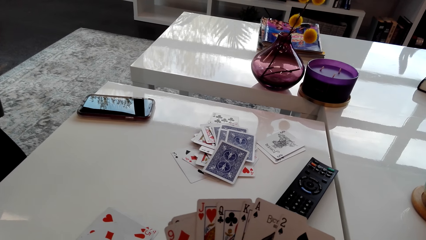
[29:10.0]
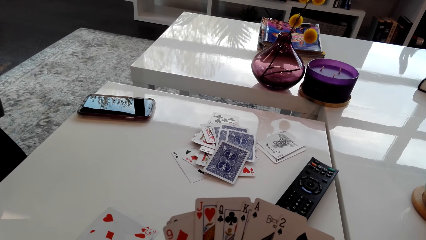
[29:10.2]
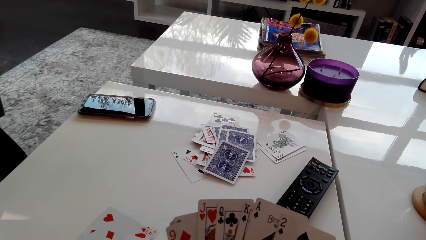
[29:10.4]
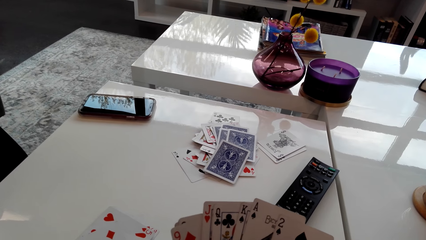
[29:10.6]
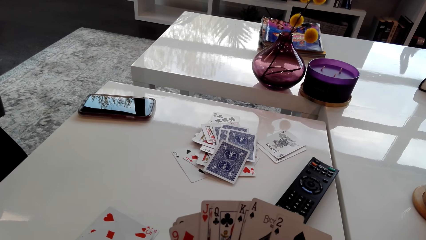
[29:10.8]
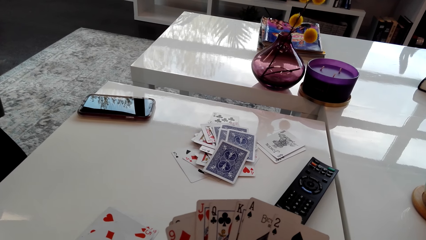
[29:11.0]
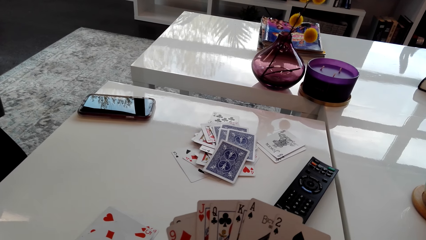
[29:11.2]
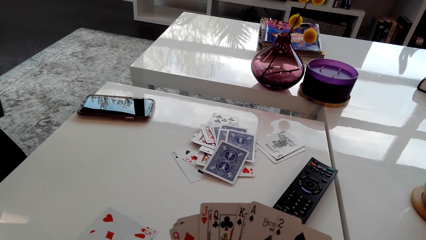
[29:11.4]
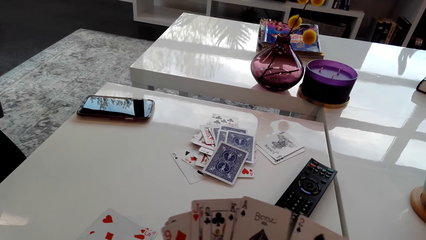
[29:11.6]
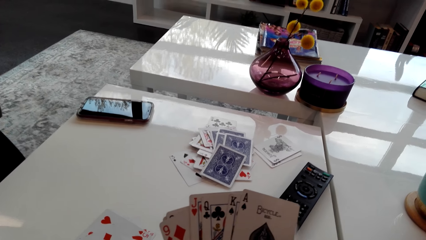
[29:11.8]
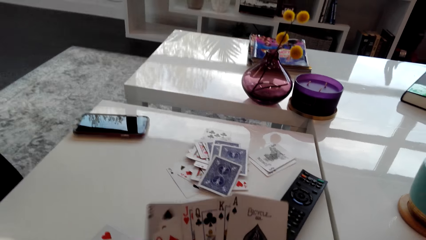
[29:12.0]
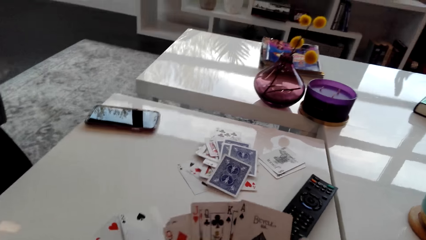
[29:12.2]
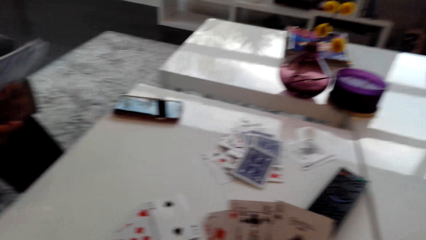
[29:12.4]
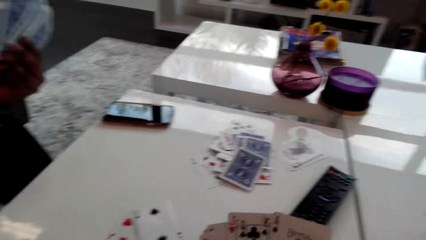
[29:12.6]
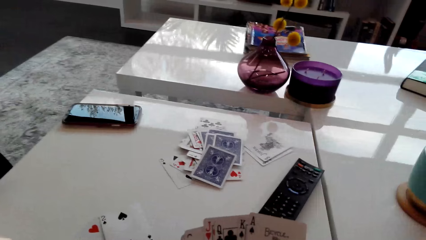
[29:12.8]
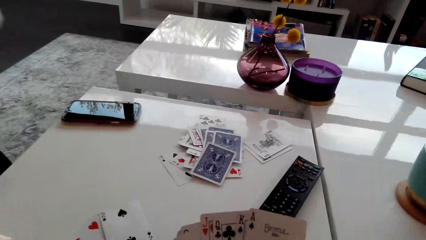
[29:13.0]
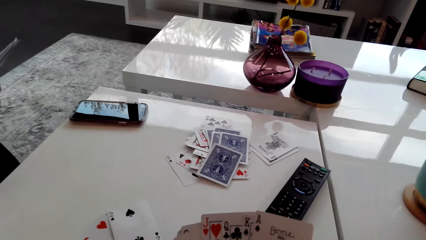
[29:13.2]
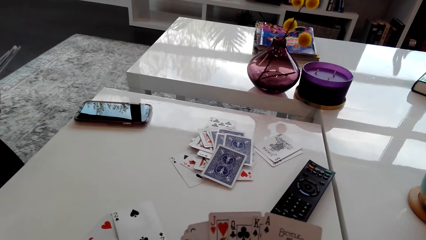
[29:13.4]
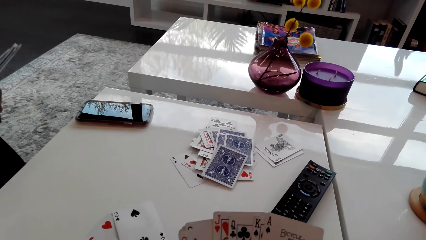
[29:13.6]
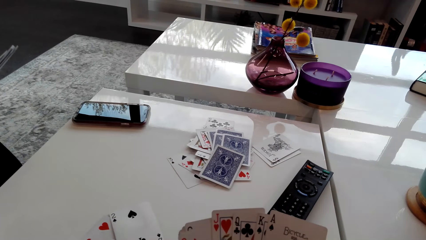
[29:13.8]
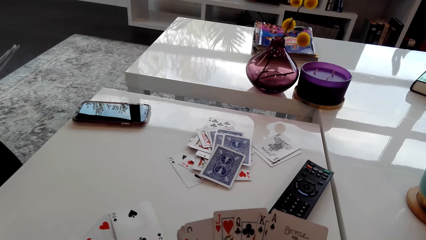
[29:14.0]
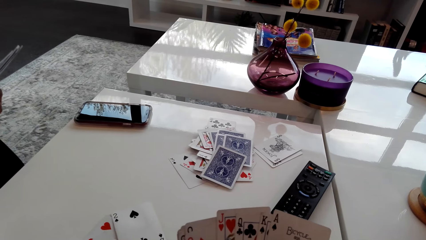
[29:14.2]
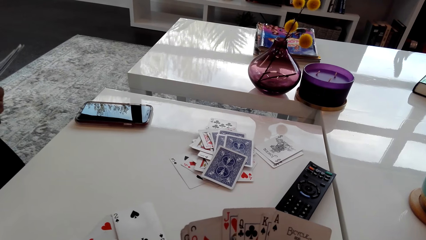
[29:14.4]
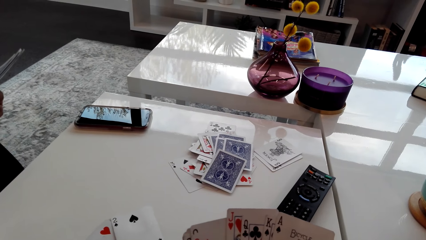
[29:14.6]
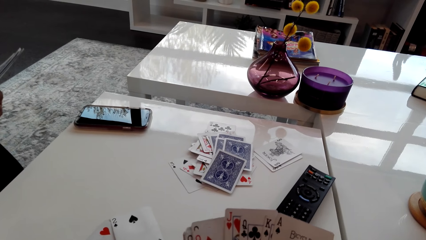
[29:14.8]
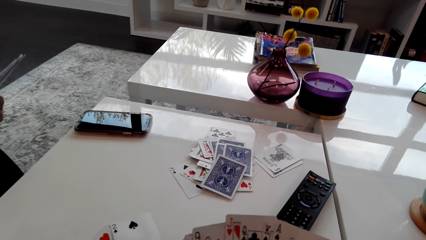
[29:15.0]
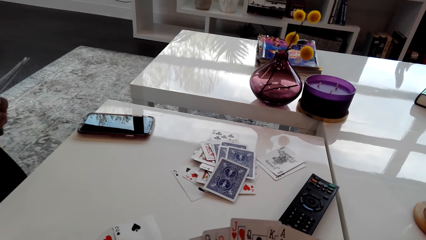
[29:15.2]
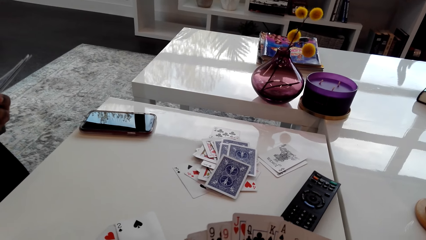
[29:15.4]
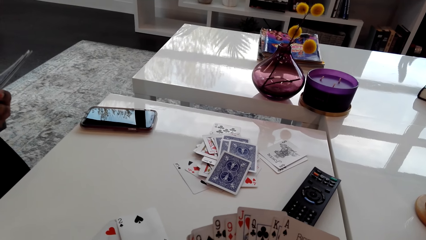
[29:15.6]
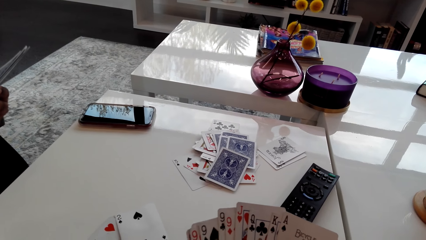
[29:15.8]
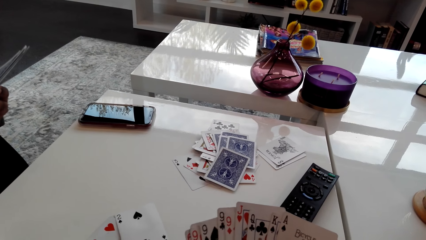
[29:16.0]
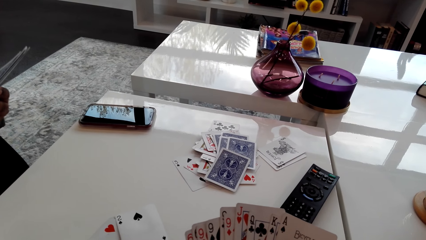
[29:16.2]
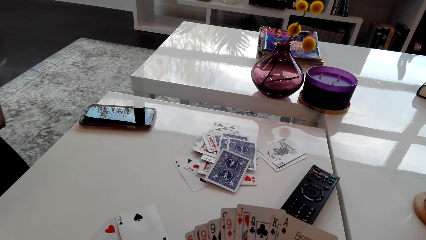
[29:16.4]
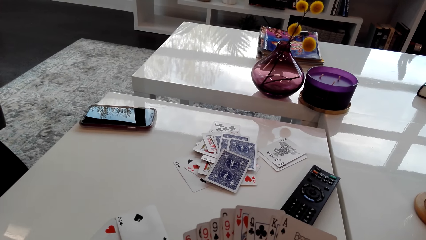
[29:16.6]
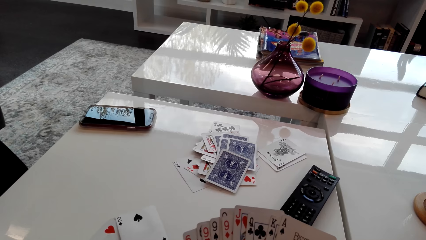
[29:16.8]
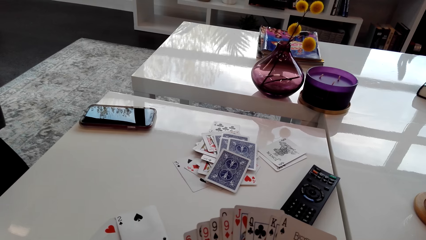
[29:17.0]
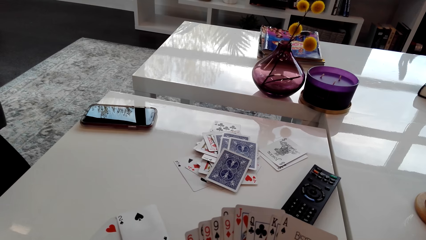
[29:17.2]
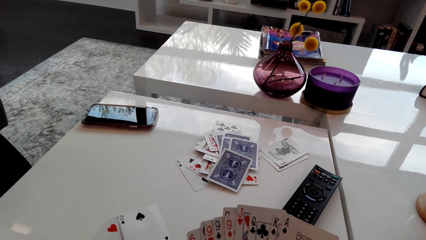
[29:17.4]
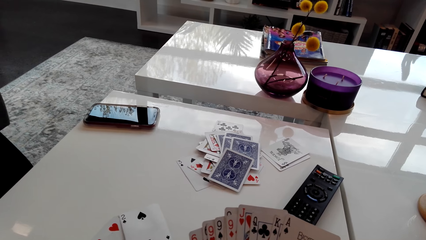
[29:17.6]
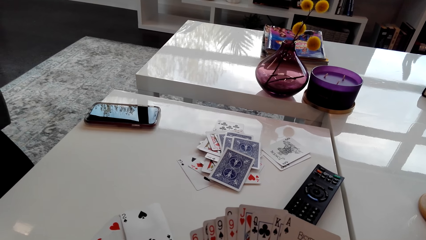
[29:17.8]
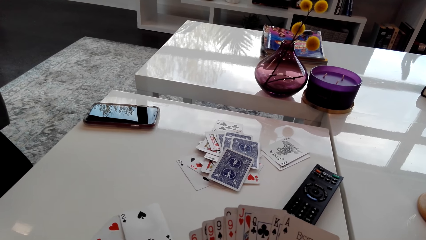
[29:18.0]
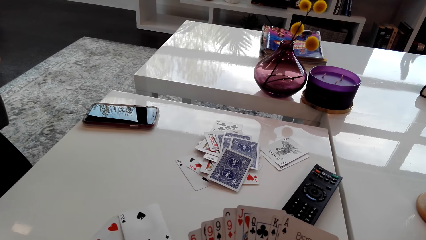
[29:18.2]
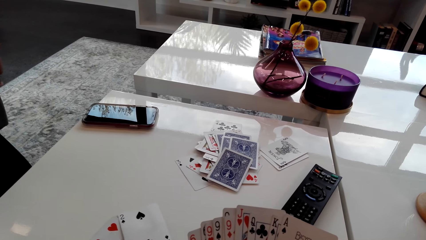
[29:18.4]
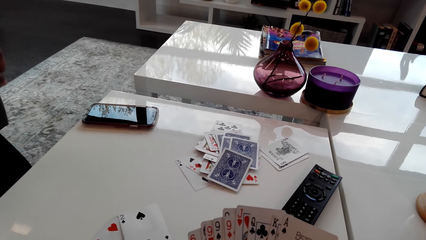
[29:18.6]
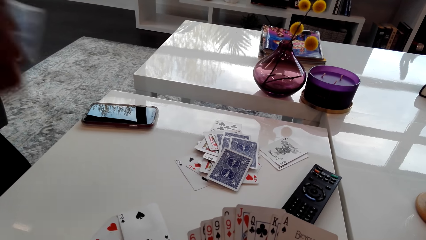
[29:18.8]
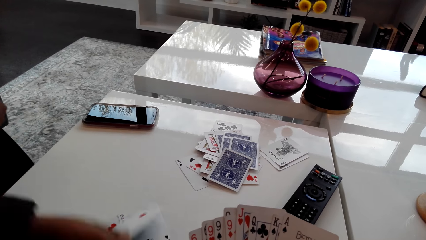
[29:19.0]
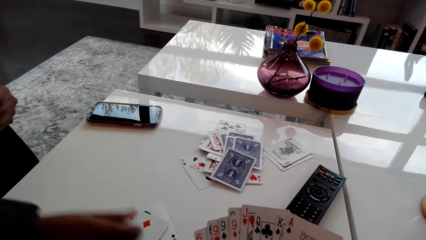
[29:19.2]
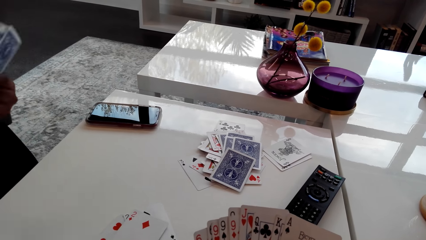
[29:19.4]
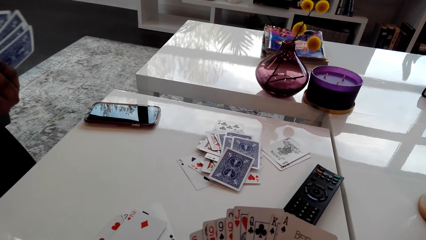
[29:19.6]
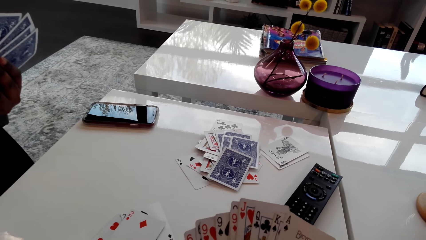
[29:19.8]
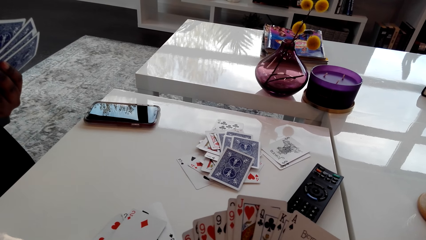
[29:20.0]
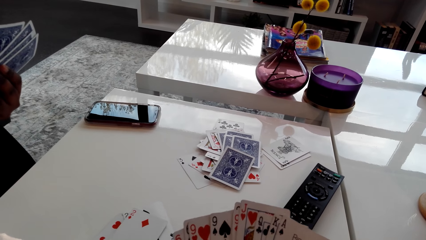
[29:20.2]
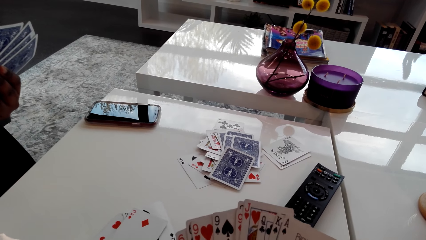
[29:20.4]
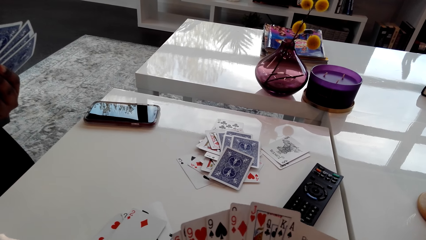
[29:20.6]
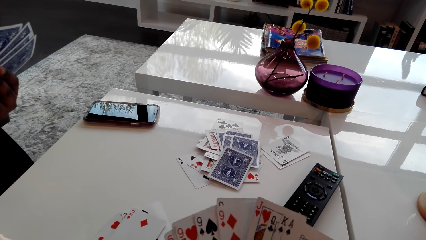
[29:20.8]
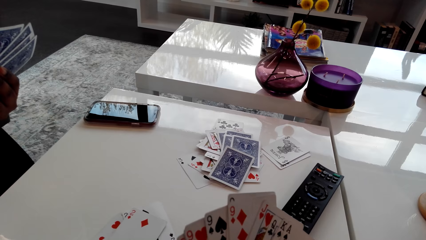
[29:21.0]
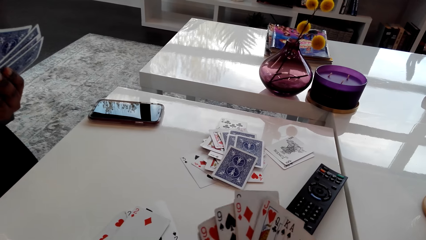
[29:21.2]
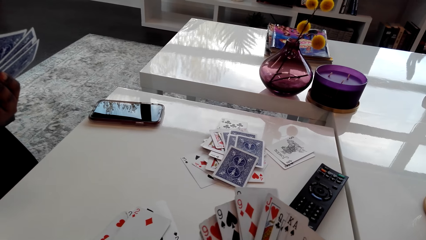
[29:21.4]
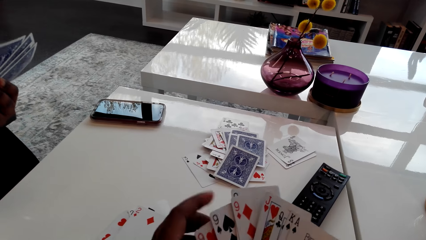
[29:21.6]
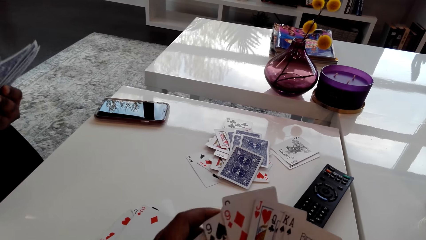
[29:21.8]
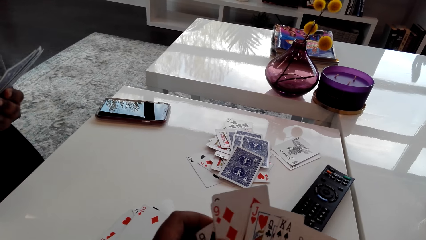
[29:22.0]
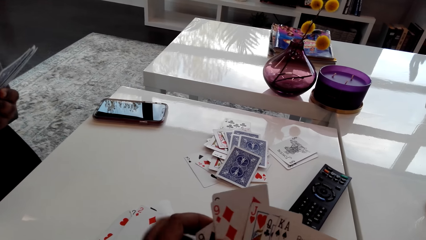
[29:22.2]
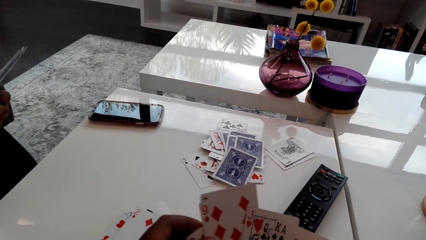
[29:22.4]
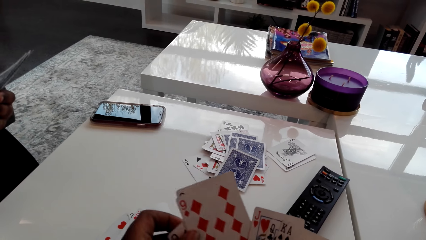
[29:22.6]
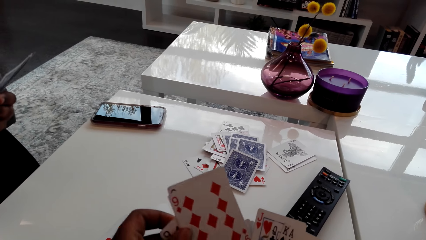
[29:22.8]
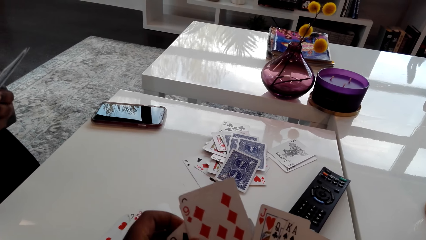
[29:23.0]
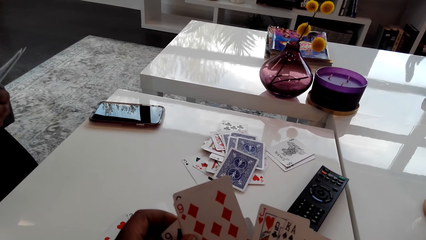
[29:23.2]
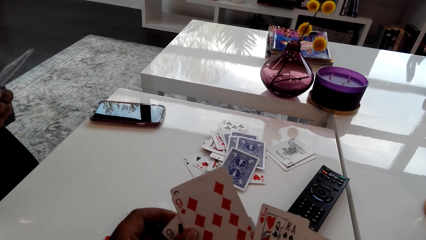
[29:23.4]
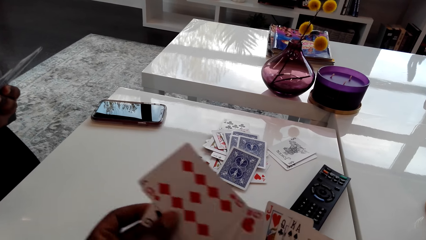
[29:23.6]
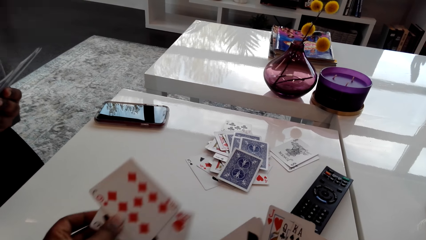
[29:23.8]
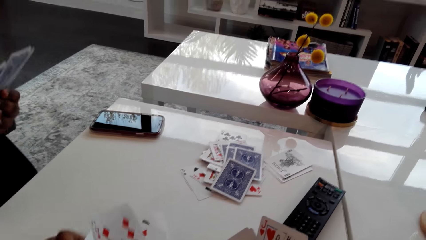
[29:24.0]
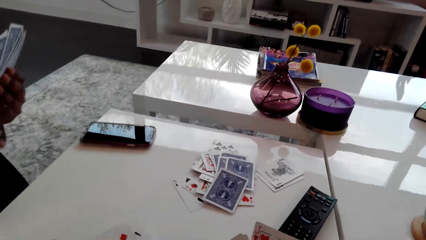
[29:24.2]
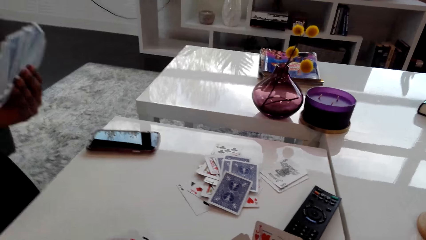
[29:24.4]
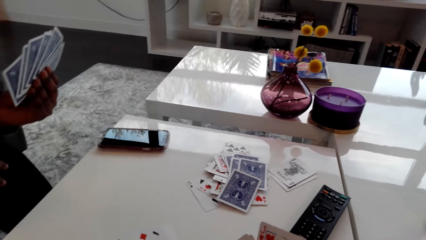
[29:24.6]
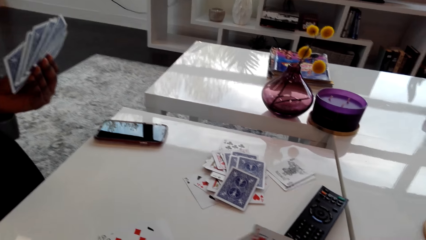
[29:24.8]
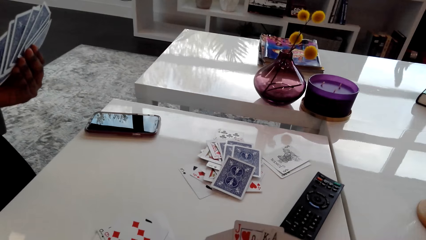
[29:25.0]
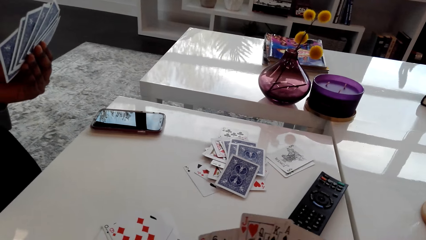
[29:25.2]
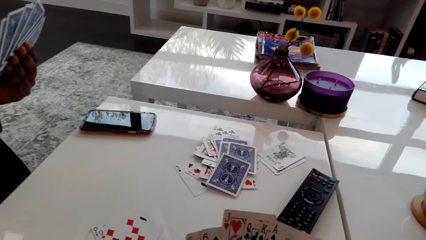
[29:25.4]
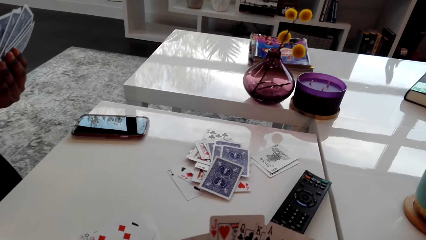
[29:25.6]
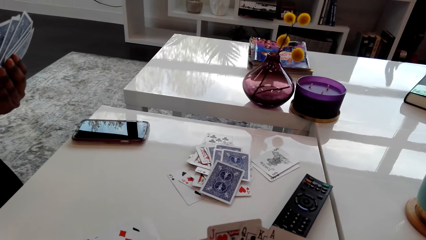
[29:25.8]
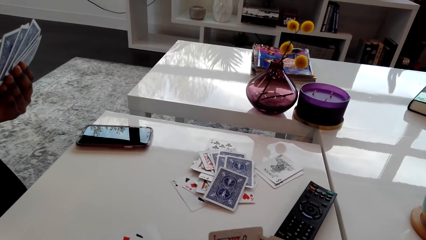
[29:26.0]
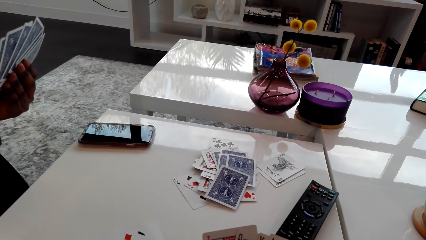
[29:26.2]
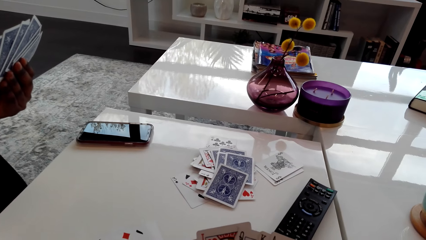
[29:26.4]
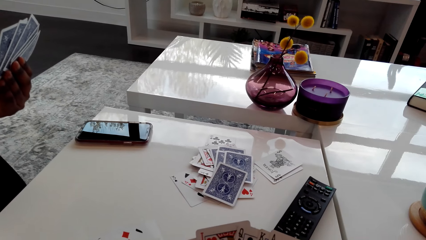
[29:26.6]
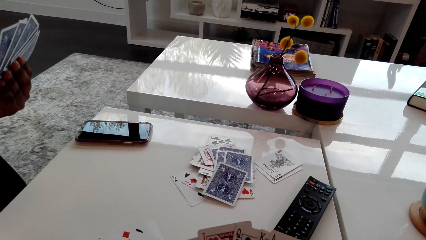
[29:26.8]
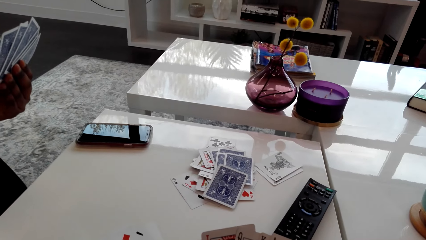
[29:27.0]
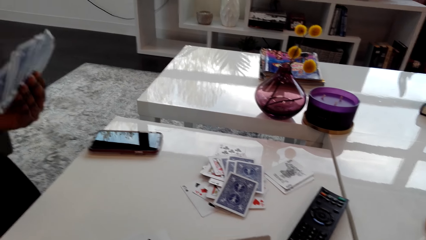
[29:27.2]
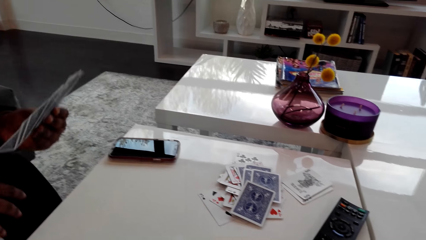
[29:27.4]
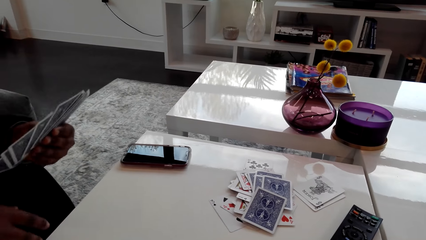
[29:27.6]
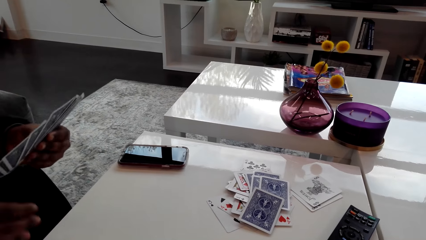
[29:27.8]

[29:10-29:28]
The camera wearer plays the card. They talk to a woman. They play a card game with the woman. The woman talks to the camera wearer and plays the card. The camera wearer plays the card. They talk to the woman.
